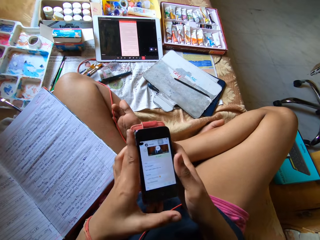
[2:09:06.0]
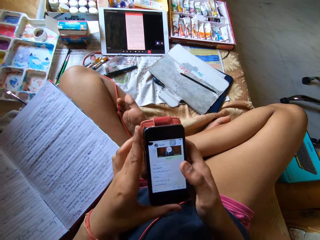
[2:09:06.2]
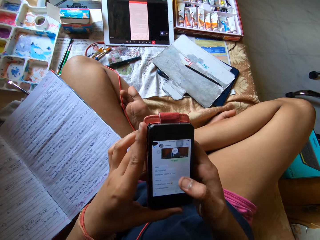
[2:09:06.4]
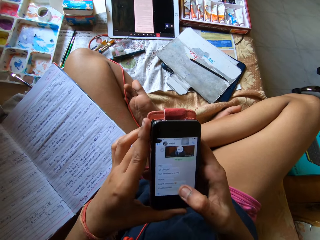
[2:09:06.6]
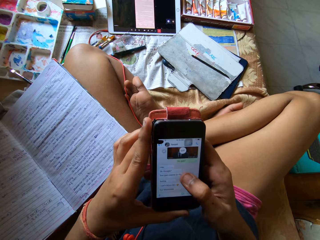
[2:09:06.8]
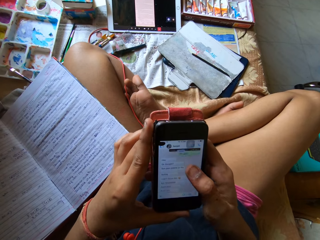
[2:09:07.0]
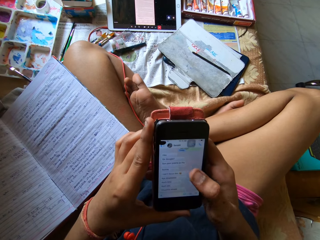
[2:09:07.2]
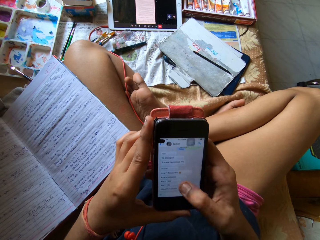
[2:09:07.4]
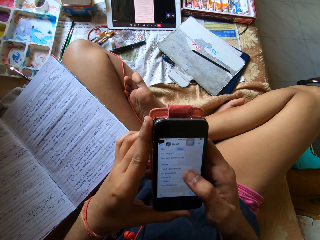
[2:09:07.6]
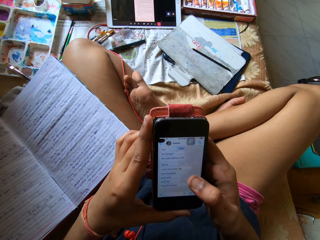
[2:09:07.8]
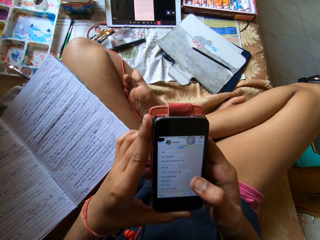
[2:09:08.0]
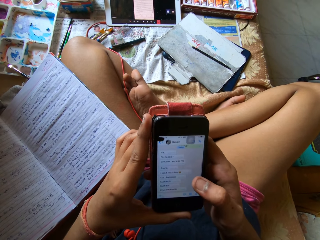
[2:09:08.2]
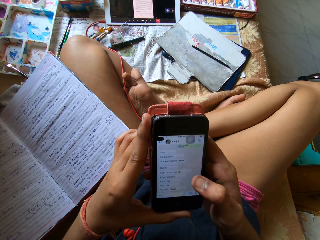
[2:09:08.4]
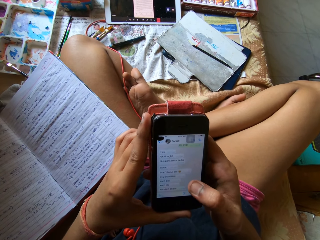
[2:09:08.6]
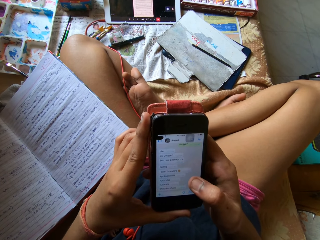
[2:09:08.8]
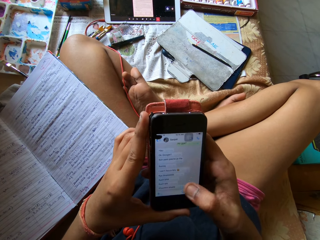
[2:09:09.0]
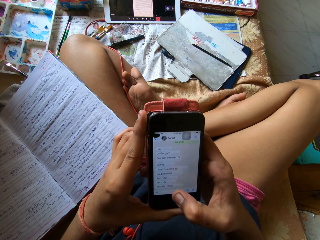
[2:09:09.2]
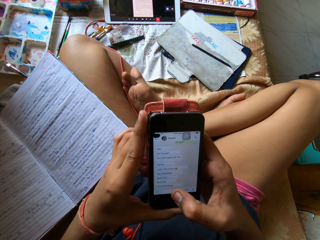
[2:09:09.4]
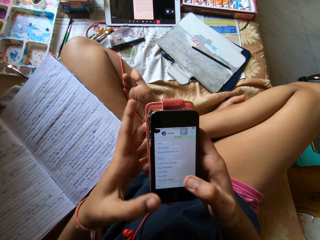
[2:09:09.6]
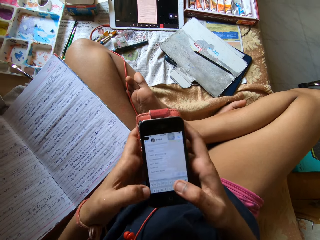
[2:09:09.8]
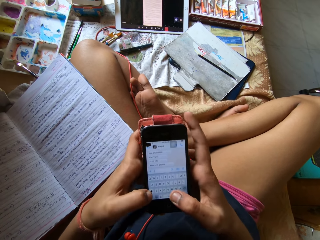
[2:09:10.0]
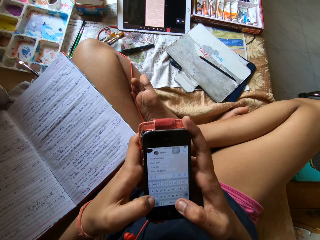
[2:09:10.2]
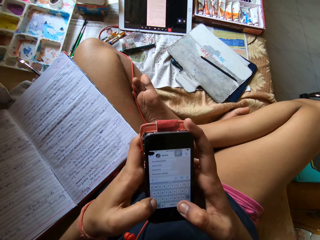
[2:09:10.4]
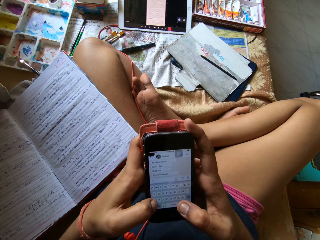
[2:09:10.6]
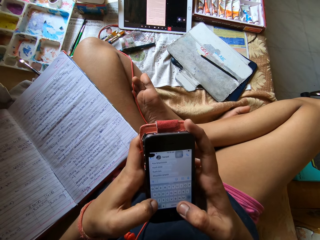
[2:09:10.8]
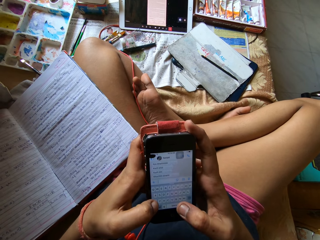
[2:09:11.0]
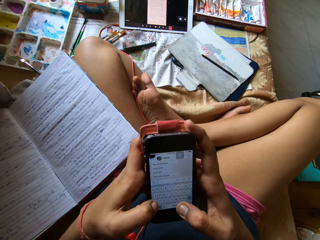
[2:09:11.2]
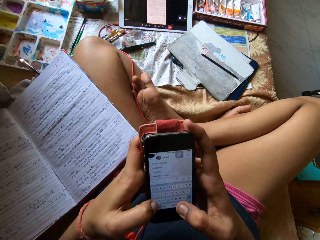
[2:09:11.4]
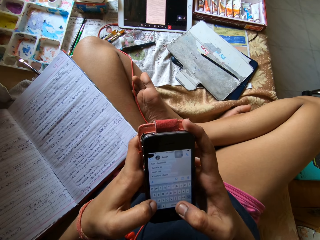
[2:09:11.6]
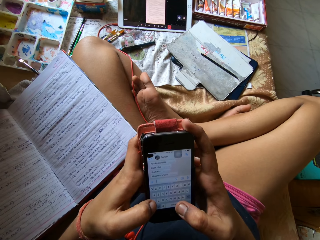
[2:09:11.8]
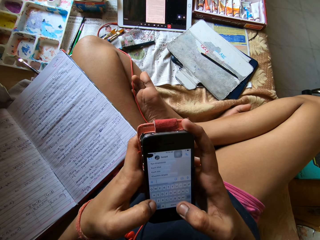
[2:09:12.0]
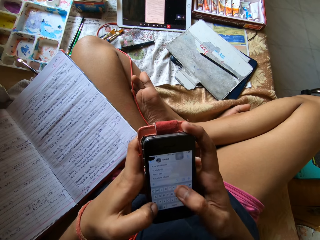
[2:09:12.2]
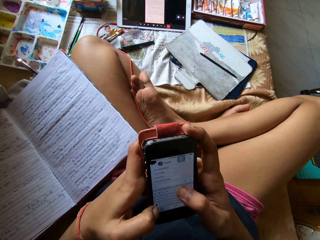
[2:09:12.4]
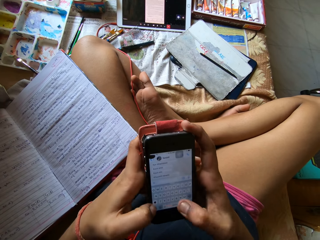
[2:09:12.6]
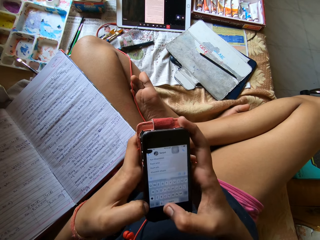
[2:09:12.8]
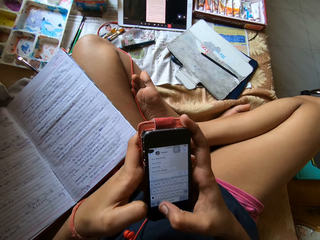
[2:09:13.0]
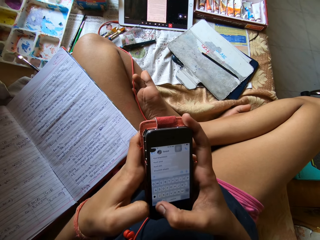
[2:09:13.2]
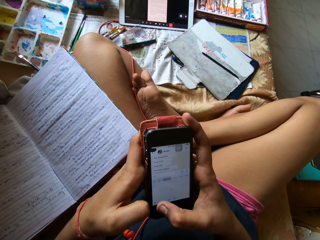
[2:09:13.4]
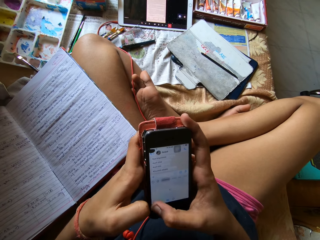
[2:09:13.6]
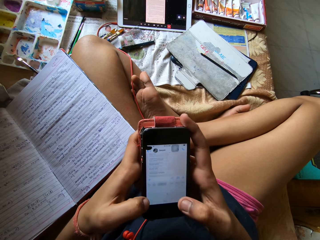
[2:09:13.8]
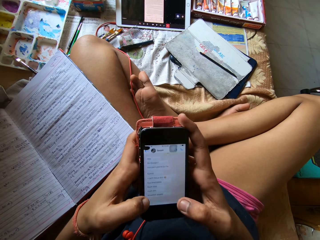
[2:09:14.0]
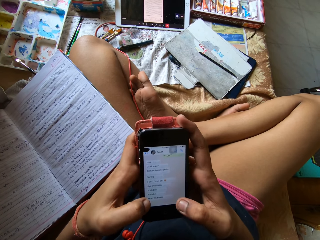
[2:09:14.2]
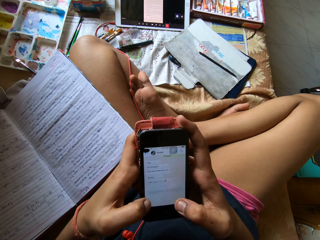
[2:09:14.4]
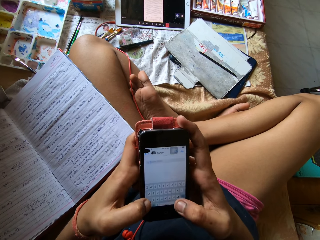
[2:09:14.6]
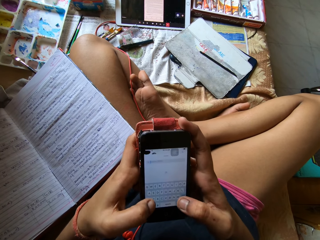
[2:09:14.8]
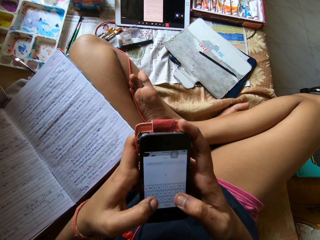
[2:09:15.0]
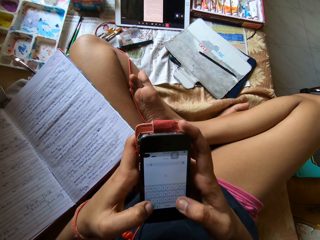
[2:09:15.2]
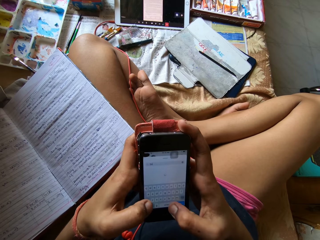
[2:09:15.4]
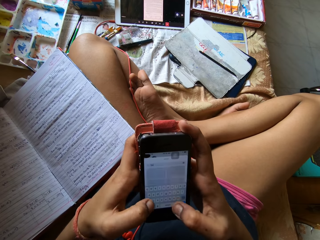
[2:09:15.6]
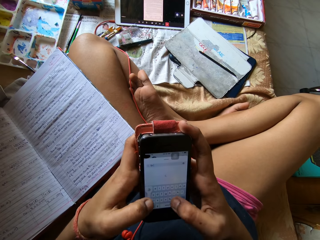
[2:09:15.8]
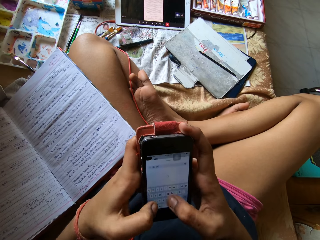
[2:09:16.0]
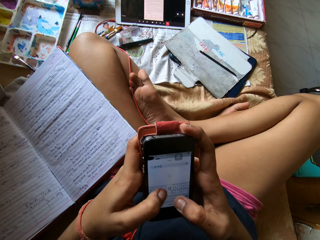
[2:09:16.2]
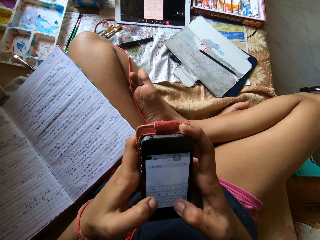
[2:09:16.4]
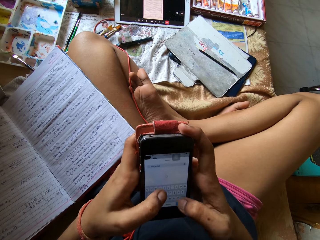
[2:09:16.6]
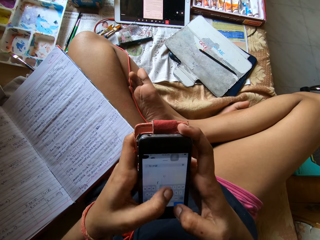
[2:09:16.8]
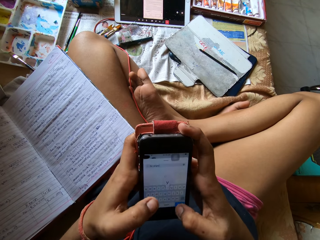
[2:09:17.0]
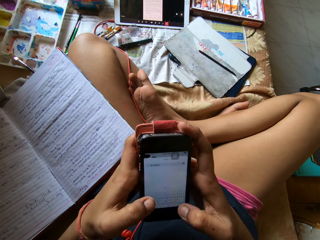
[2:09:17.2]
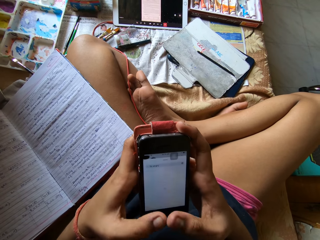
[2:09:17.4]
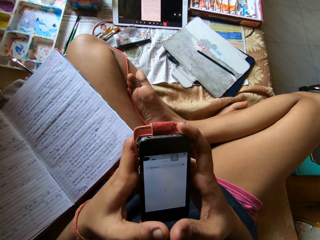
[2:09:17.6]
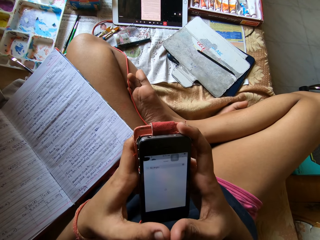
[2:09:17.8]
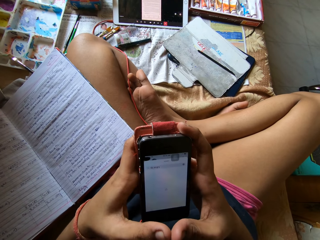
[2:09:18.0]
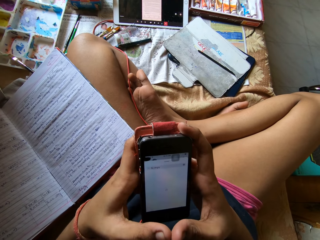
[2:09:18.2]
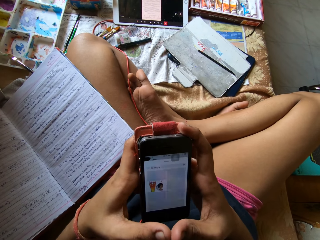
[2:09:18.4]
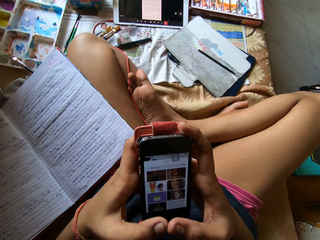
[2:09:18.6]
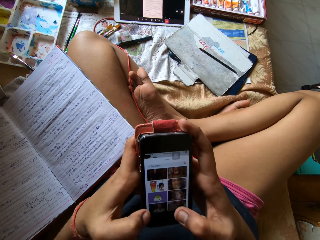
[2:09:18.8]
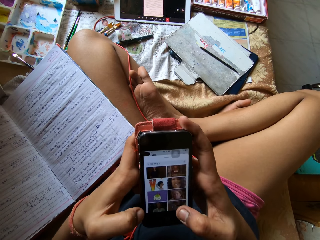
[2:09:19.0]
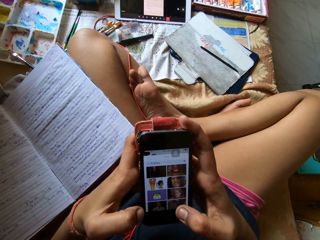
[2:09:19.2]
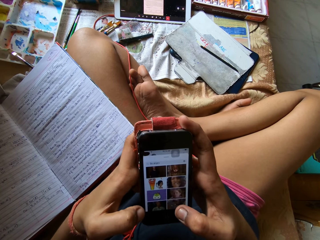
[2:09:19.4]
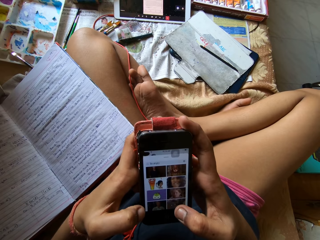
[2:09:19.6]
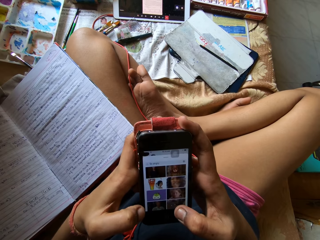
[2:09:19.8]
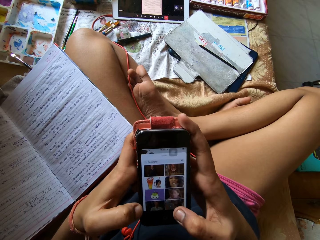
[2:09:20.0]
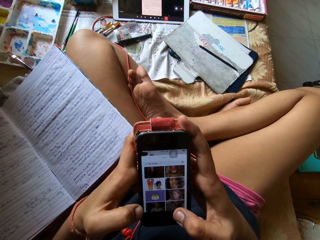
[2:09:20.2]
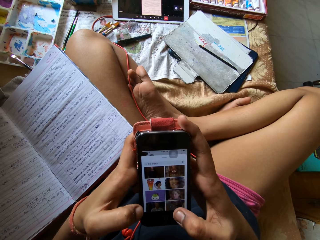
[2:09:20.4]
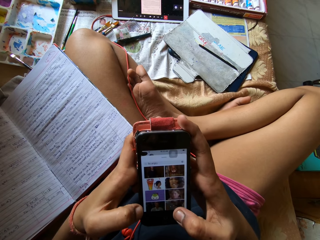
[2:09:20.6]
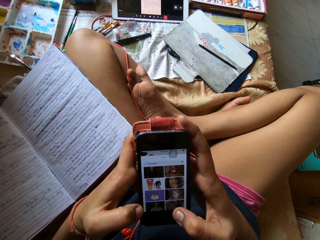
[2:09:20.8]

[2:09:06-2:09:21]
The camera wearer holds the phone in both hands. She operates the phone with her right hand. She types on the phone.

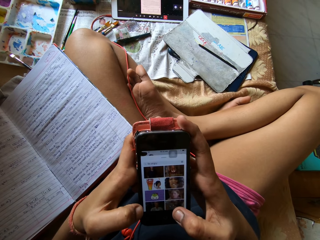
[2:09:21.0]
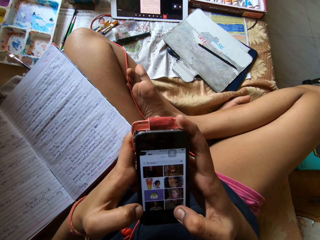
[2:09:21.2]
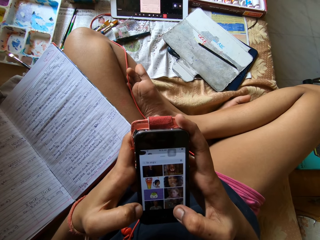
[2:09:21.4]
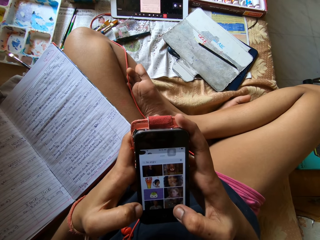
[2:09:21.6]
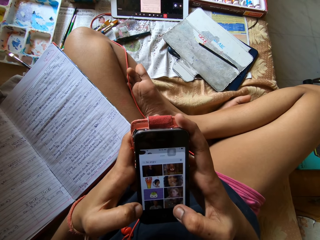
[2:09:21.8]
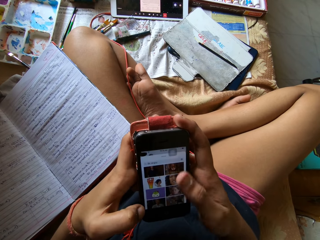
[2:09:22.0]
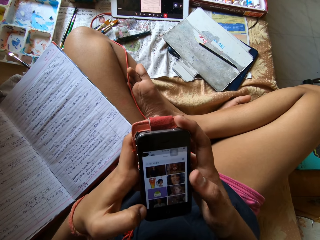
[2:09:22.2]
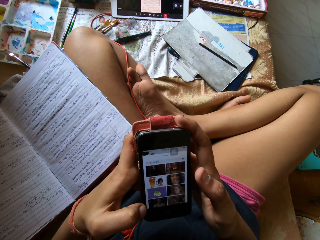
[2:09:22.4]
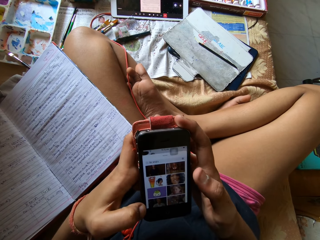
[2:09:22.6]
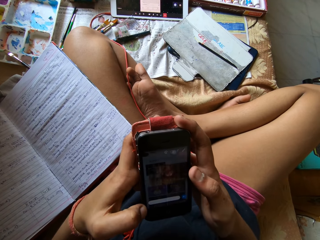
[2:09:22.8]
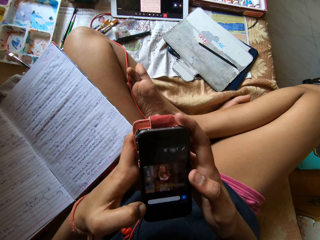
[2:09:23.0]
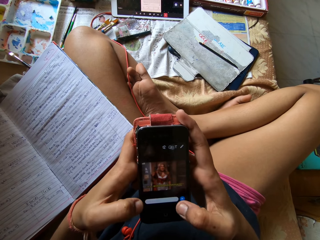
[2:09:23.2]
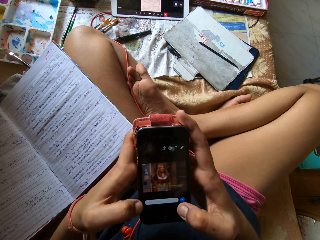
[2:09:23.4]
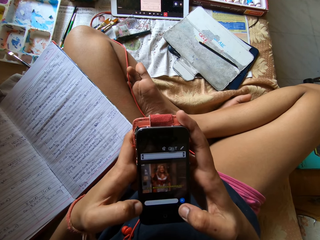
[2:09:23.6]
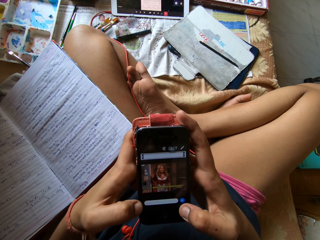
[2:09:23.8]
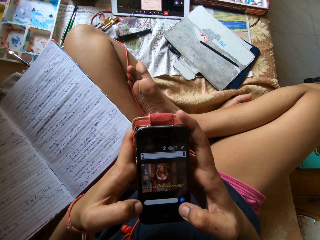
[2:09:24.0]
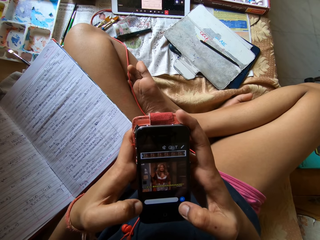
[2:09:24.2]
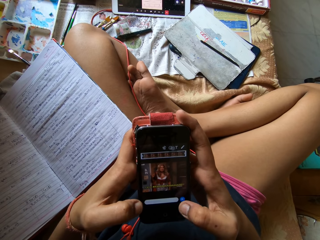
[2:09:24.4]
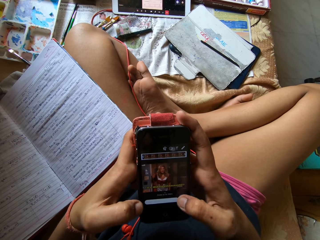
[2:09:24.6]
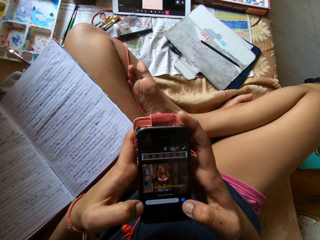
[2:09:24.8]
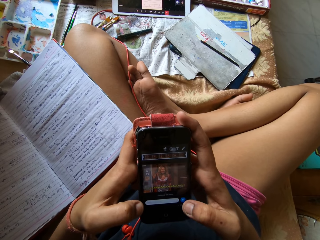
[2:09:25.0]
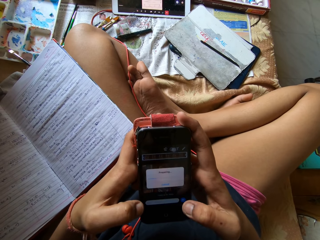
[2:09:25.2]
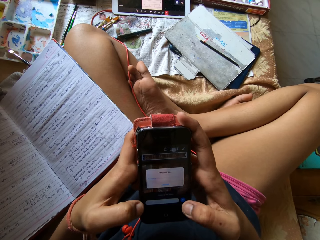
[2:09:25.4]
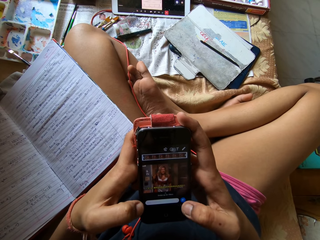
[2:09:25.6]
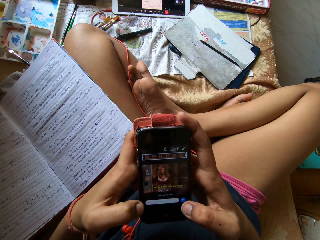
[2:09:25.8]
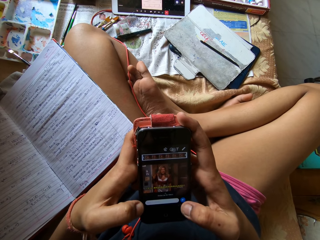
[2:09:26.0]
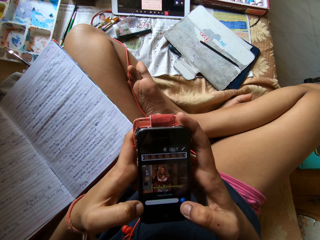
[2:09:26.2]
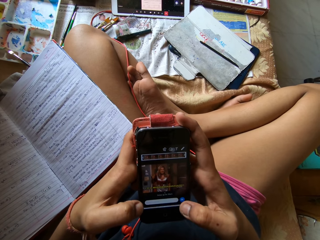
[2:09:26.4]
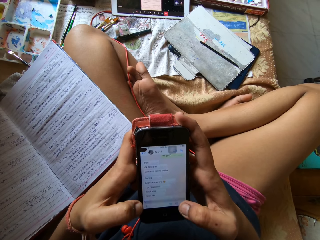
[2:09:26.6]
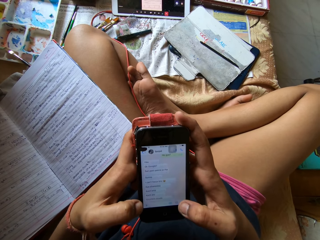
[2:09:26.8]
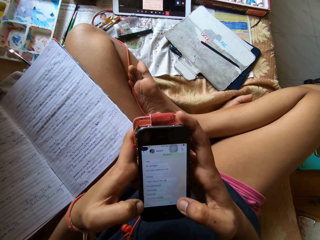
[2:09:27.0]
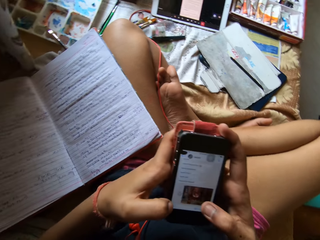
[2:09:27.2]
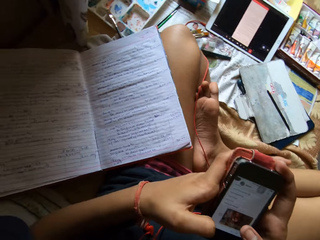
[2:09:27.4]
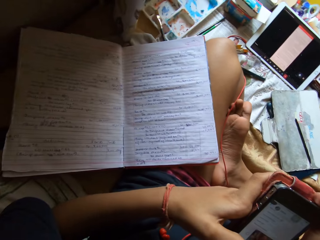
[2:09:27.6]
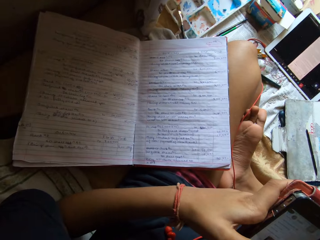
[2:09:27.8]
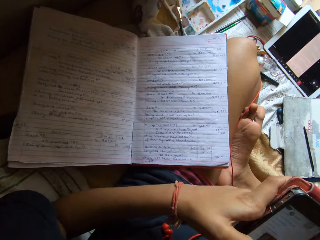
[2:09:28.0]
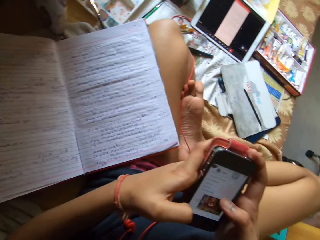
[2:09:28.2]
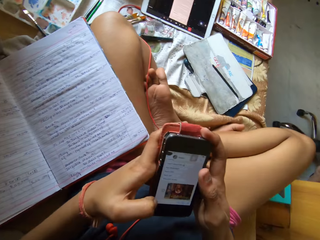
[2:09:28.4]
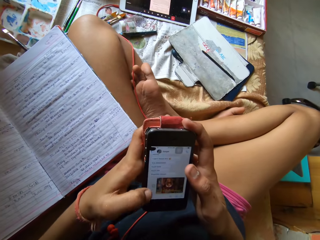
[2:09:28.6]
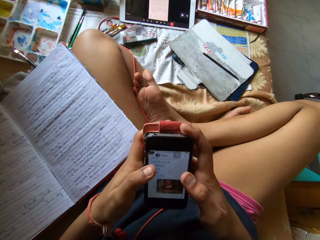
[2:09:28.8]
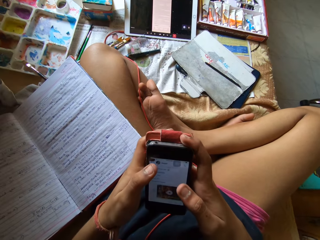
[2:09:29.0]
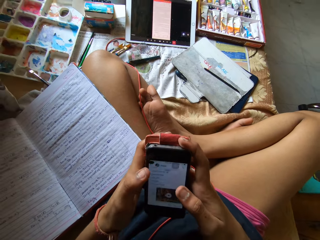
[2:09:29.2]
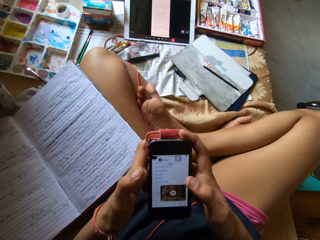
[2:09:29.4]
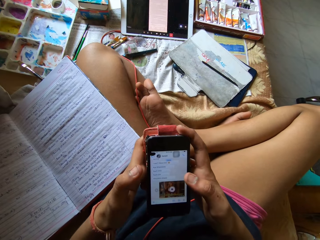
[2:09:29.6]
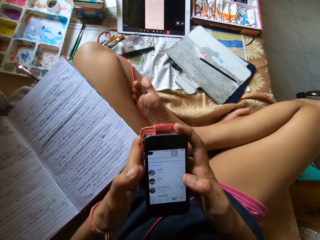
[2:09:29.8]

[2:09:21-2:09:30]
The camera wearer watches on the phone. They look at an exercise book.
